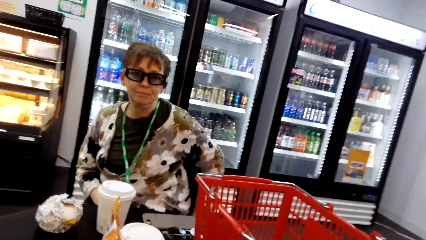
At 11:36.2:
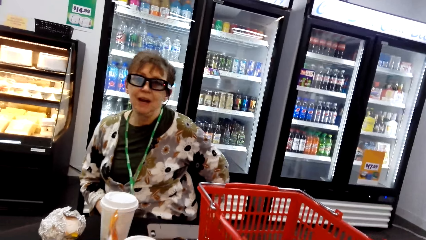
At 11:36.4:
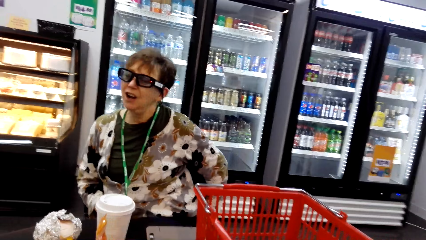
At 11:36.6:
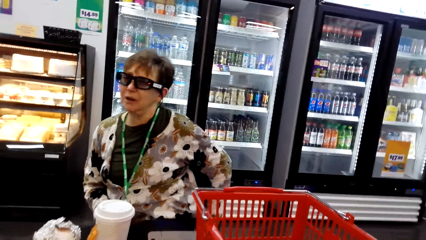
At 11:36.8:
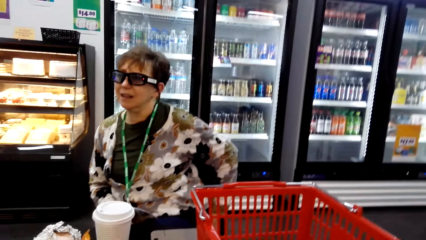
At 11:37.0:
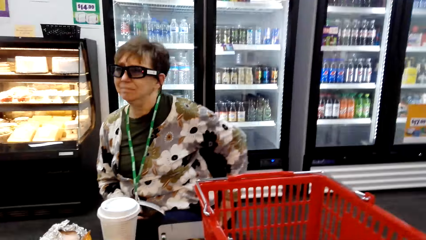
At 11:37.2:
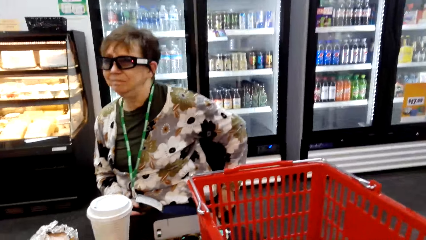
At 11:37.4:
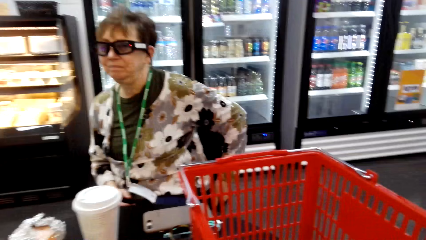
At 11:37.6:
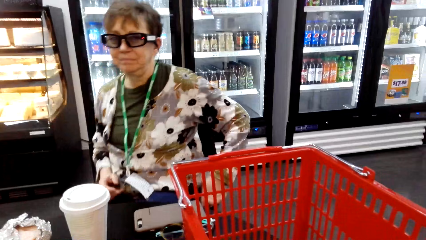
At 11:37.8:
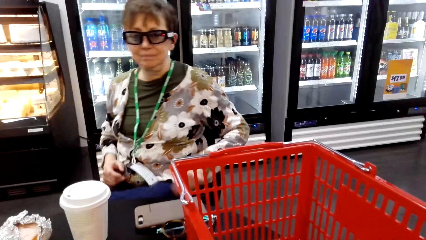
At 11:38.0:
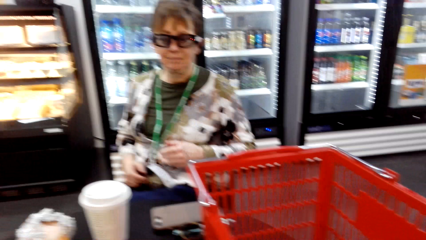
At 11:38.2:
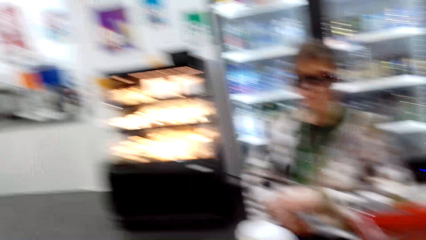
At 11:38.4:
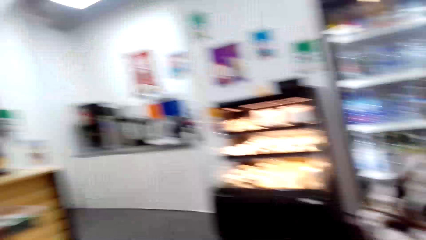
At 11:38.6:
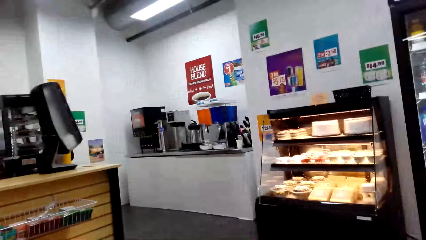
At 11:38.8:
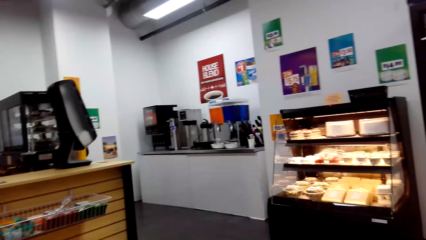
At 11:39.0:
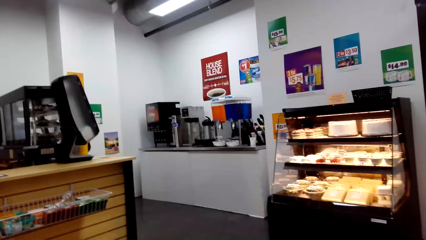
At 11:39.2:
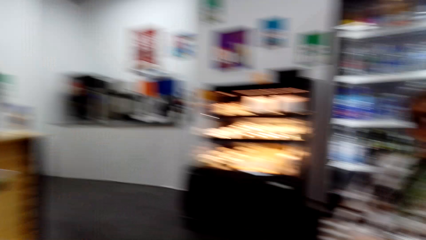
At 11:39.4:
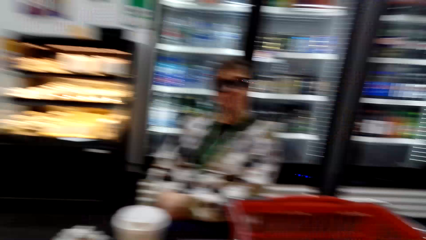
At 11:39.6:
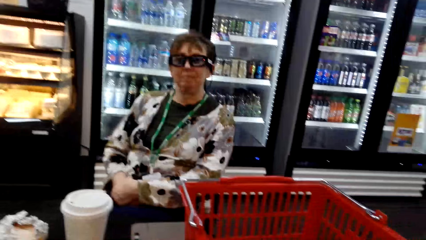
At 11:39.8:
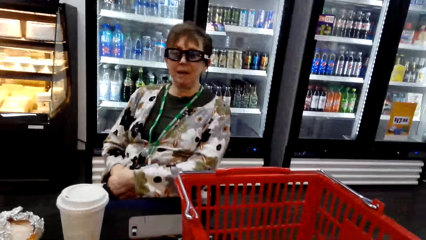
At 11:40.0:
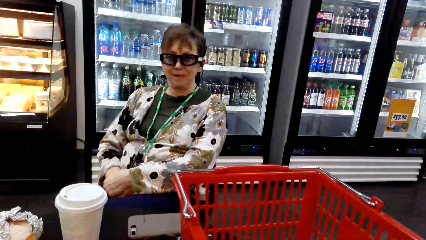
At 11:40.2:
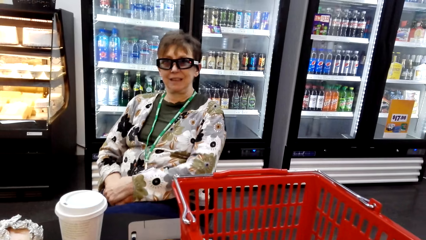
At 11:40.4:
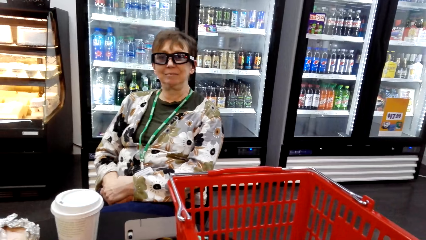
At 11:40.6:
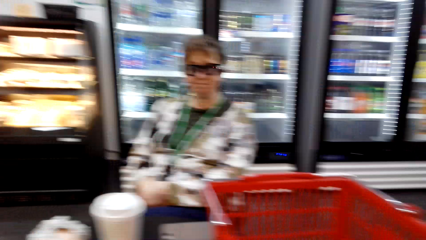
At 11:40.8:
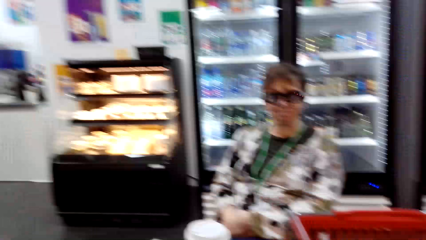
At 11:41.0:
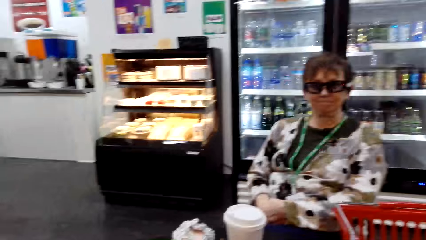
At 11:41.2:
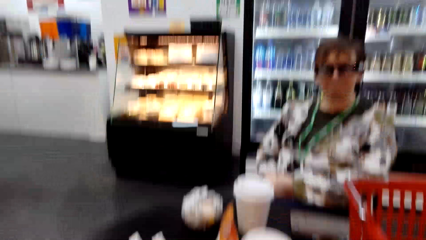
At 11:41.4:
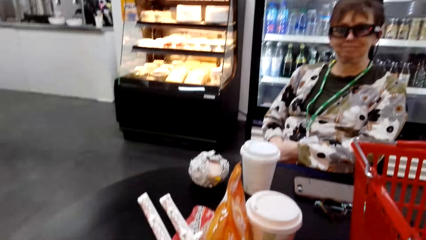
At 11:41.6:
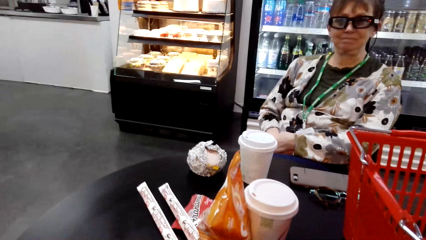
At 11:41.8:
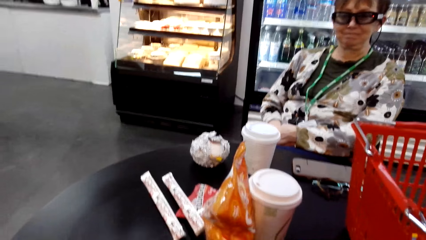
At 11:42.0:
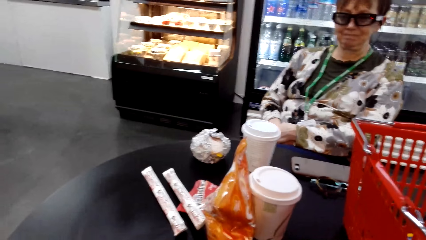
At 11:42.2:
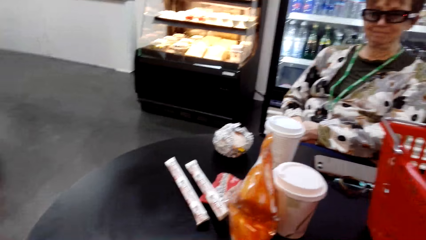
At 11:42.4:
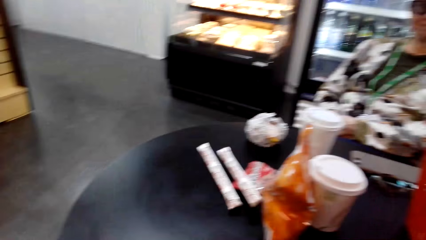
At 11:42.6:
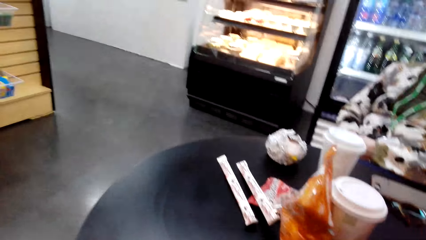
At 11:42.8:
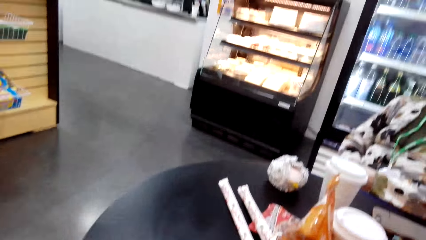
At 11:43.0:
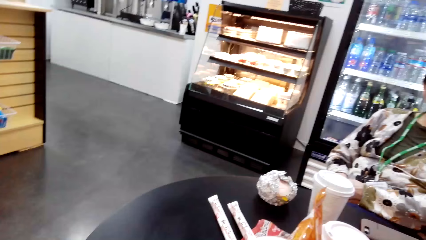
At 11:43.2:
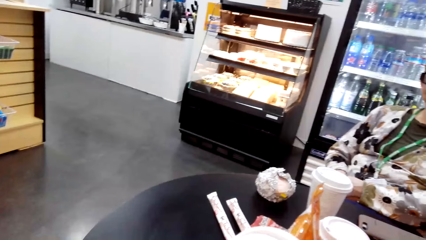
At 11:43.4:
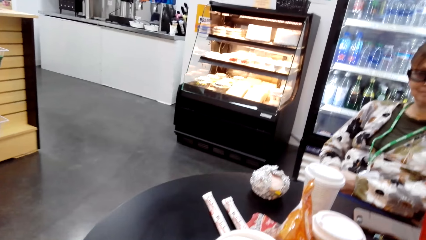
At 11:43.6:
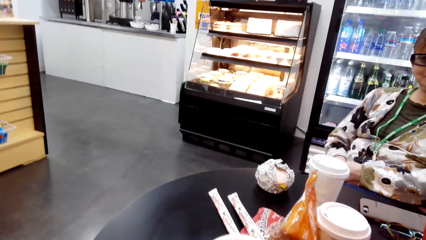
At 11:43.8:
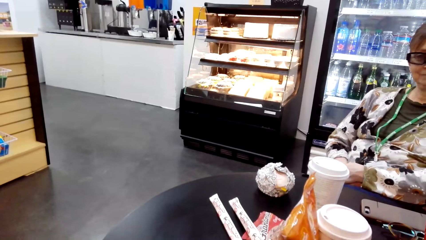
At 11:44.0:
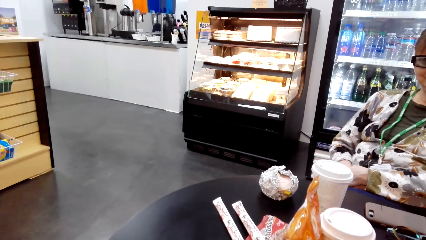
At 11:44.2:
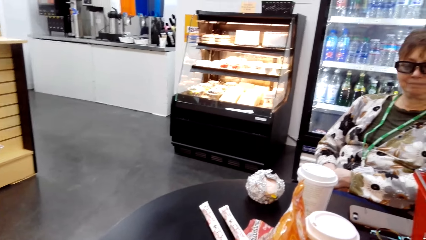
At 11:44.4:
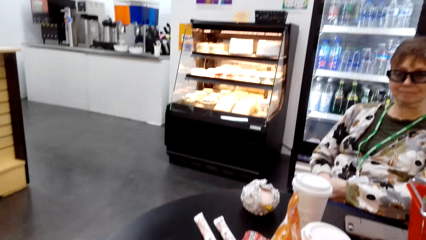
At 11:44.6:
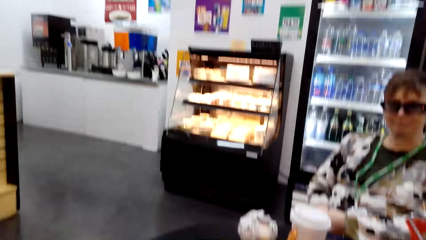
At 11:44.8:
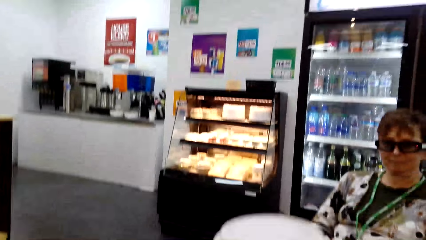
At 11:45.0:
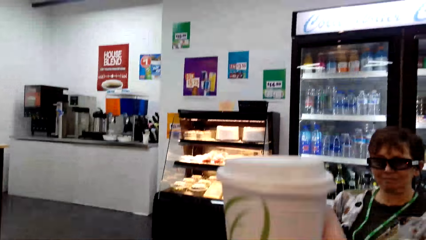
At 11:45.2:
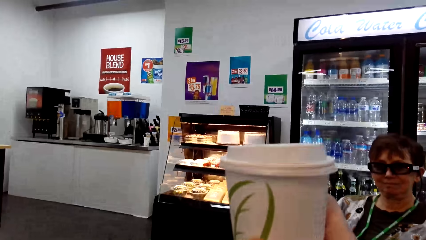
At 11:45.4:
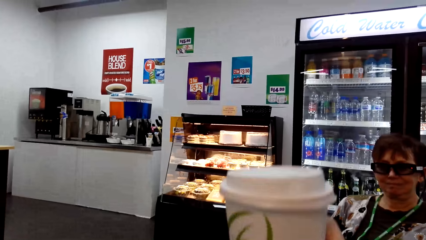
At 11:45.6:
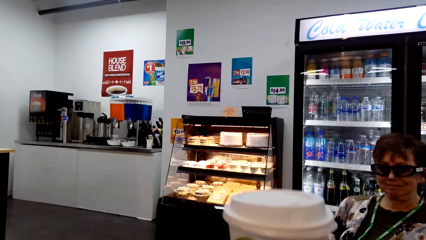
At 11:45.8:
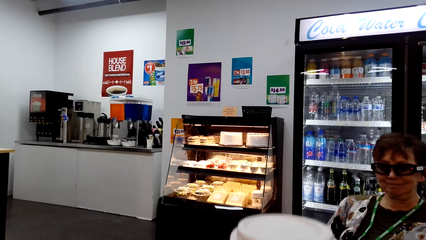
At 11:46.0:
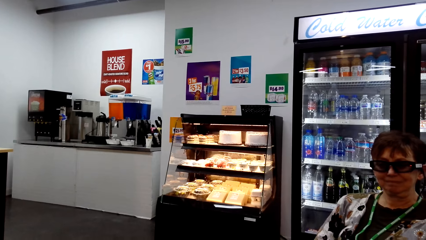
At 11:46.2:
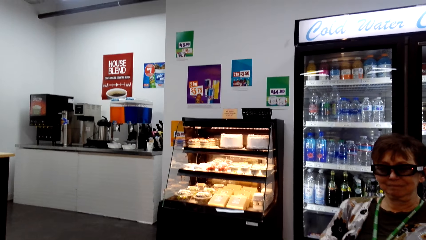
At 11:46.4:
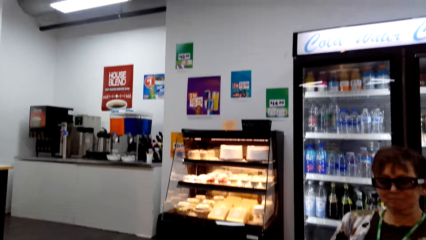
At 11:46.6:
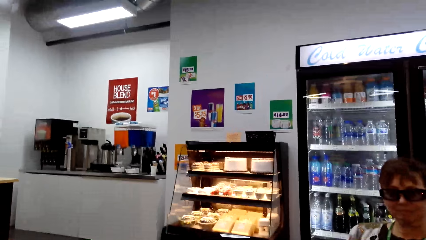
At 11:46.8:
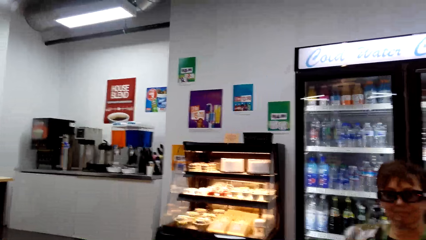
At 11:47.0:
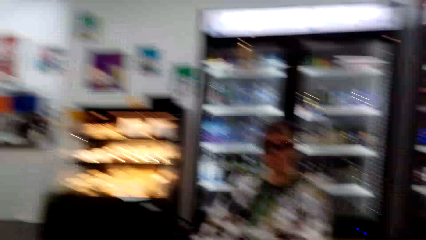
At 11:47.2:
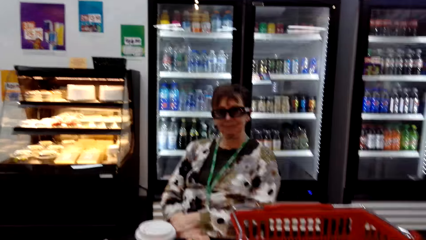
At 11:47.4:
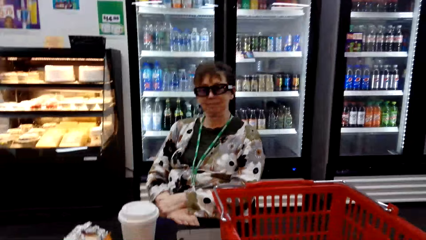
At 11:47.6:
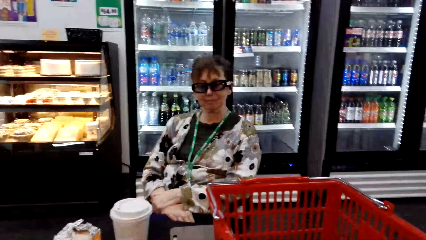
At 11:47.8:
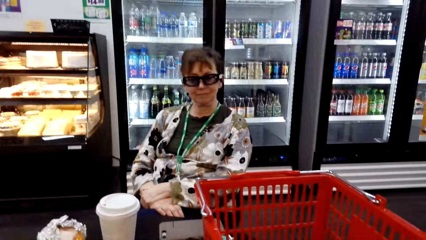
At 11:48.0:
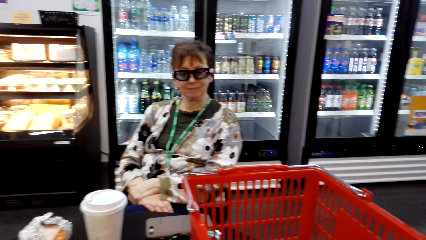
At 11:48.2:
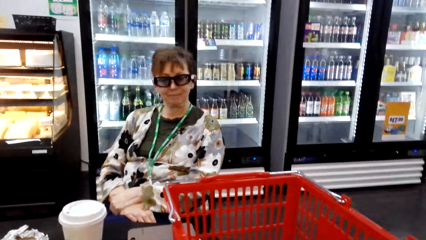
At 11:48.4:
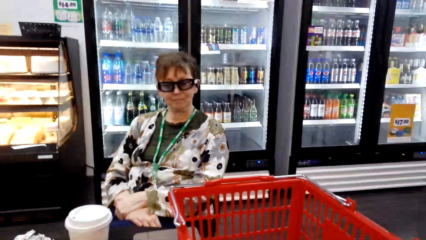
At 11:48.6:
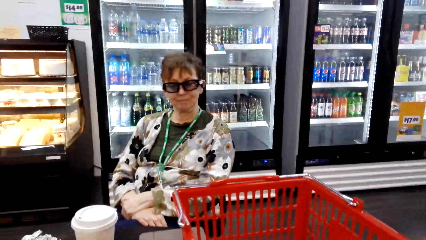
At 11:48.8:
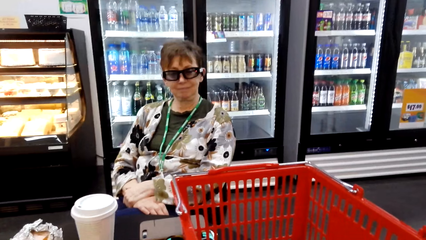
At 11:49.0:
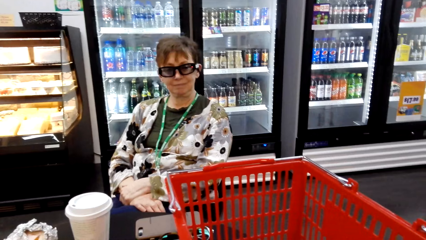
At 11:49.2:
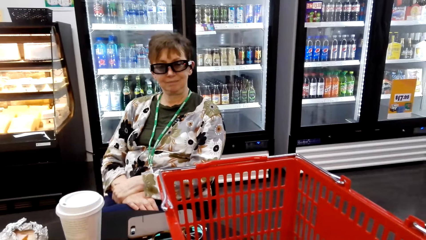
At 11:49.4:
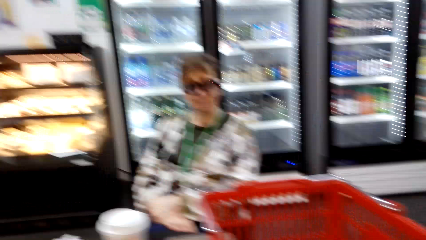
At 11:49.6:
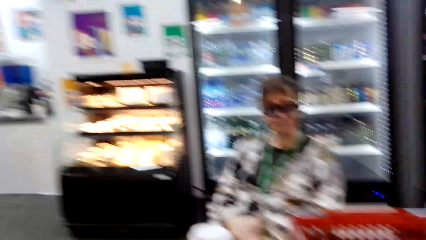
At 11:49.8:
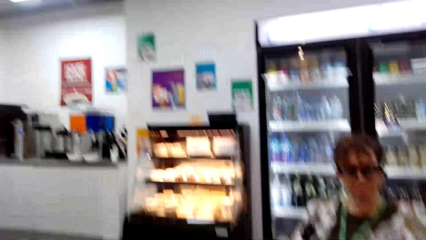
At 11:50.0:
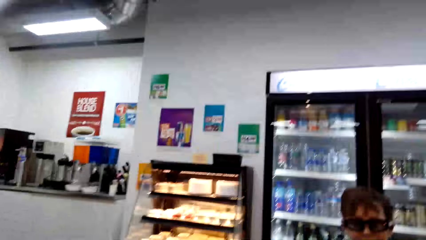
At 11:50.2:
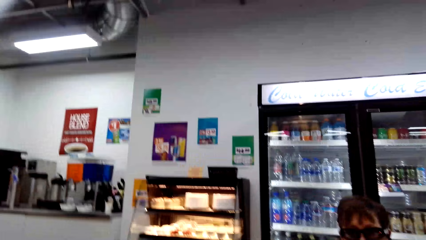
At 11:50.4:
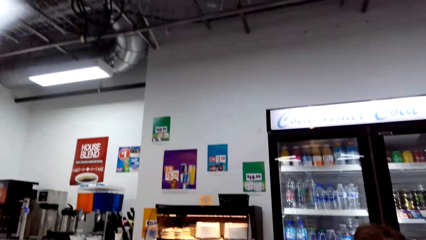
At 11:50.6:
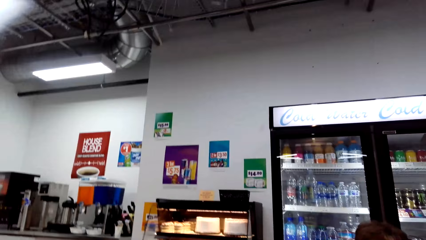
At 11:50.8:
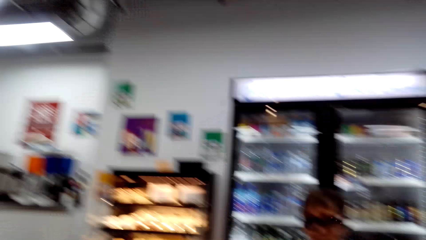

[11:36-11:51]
A woman talks. The camera wearer talks to the woman. They look around. The woman talks. The camera wearer looks around. They lift the yoghurt, drop the yoghurt, and look around.
